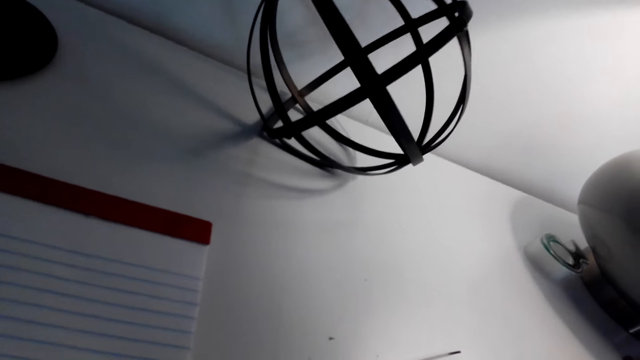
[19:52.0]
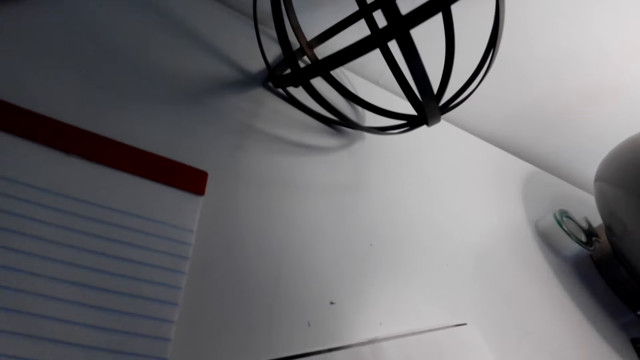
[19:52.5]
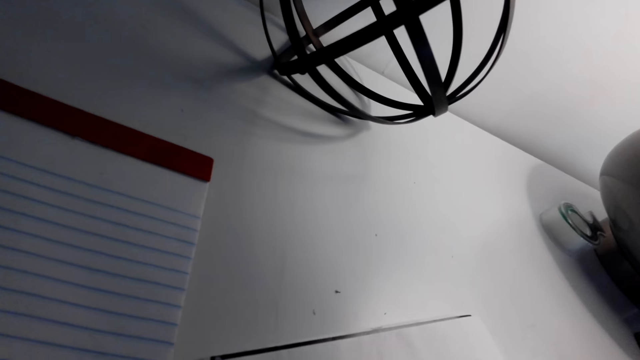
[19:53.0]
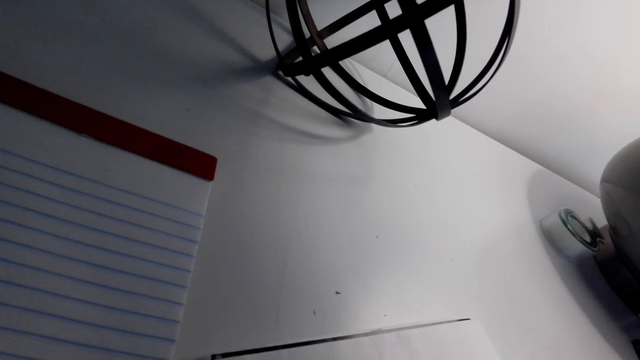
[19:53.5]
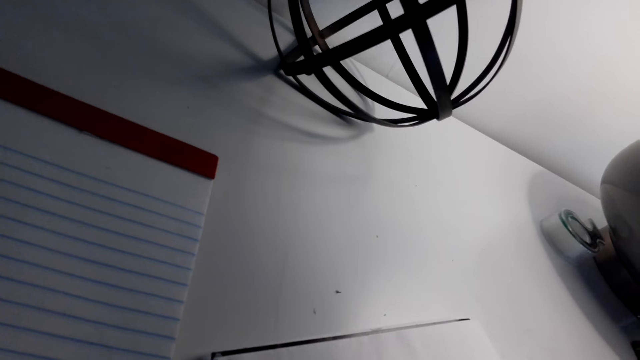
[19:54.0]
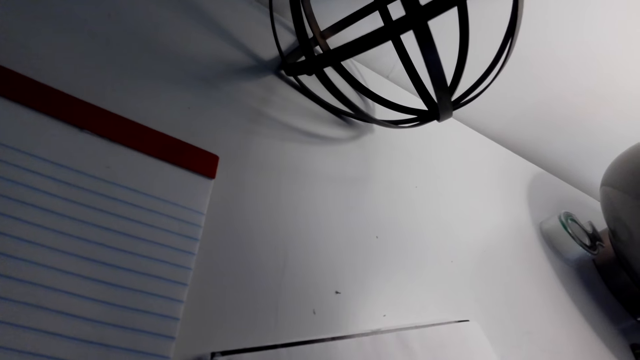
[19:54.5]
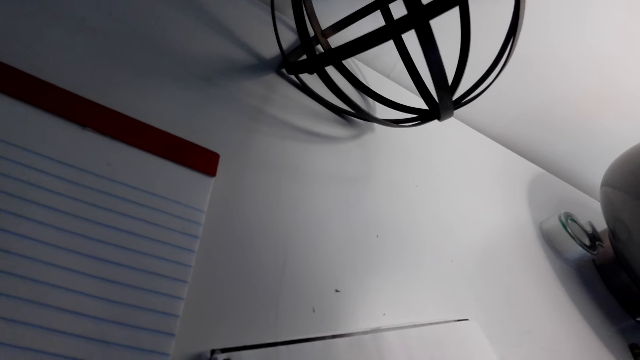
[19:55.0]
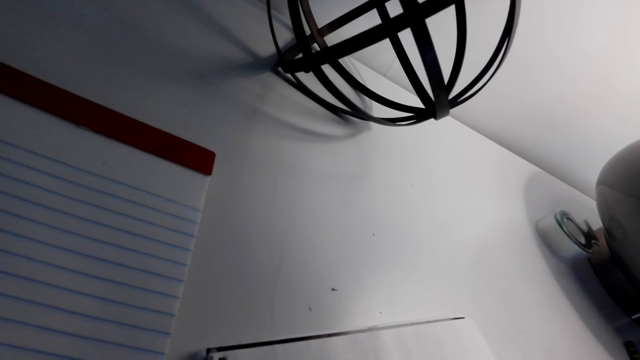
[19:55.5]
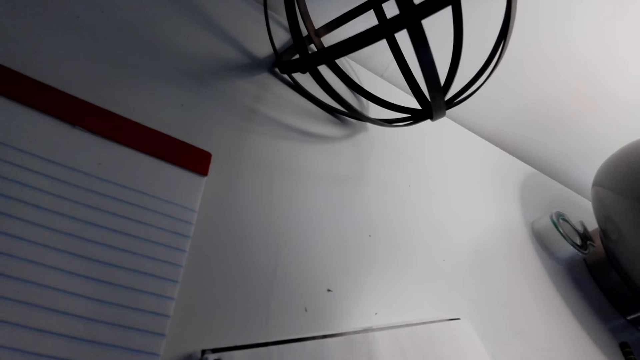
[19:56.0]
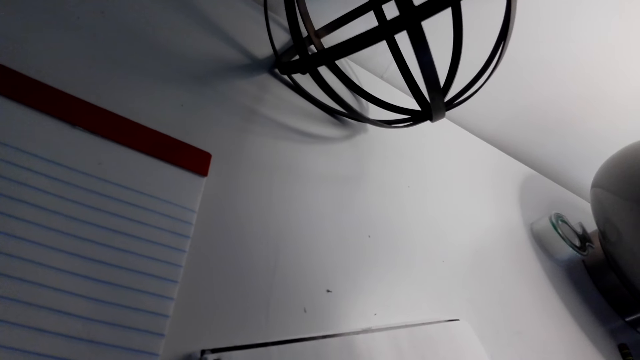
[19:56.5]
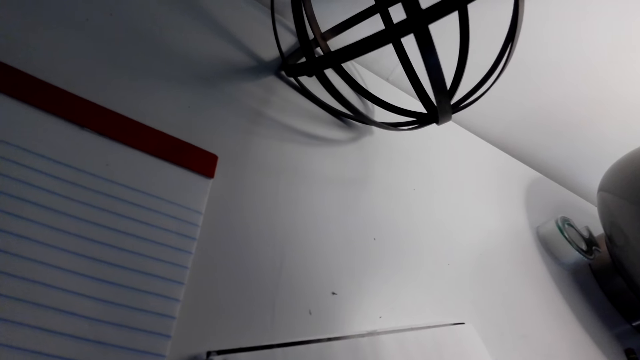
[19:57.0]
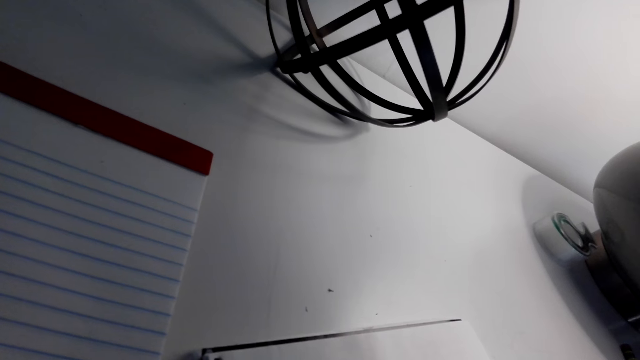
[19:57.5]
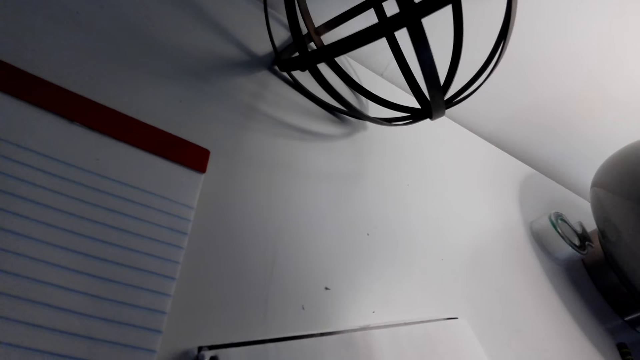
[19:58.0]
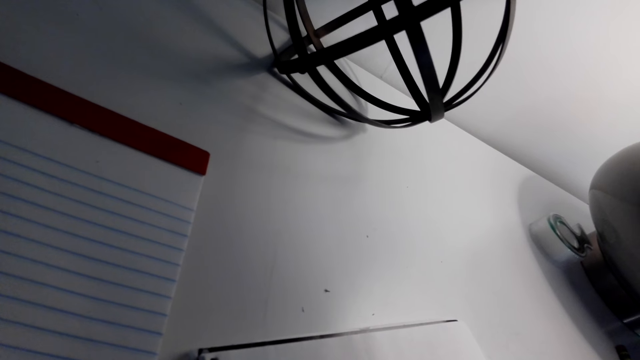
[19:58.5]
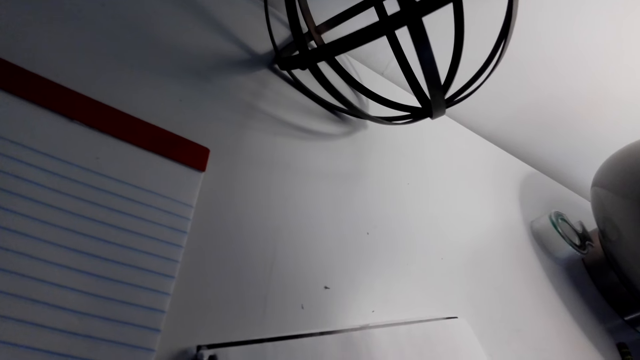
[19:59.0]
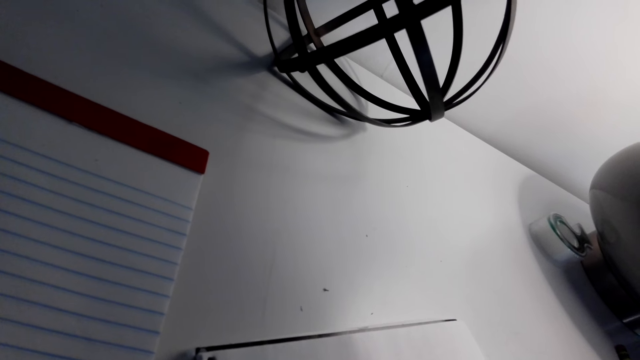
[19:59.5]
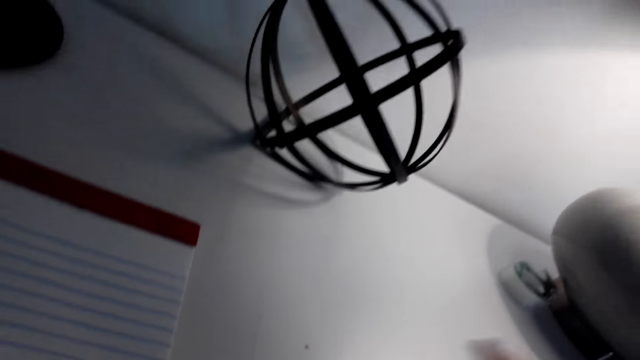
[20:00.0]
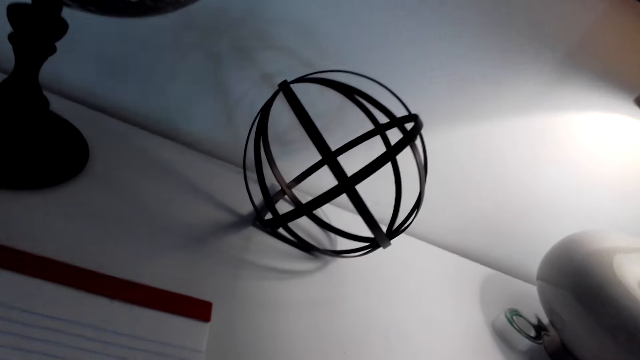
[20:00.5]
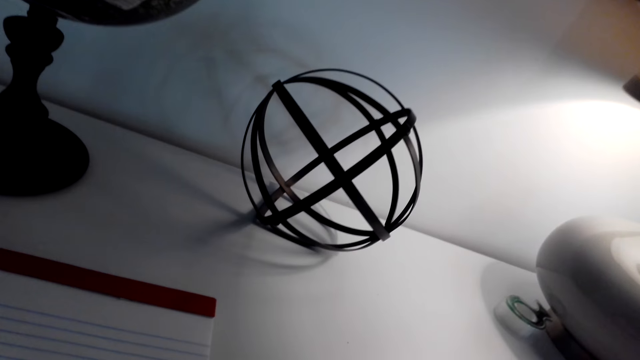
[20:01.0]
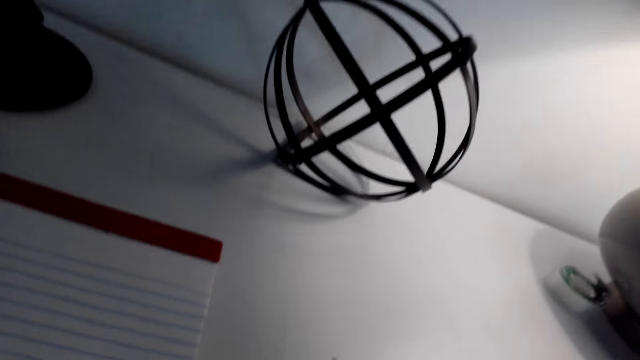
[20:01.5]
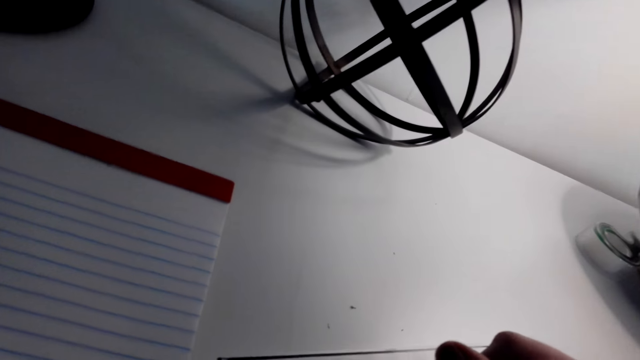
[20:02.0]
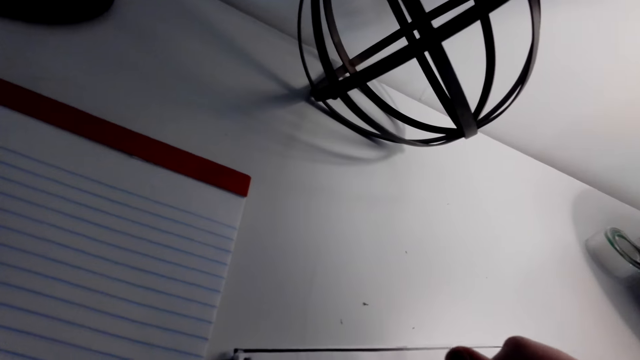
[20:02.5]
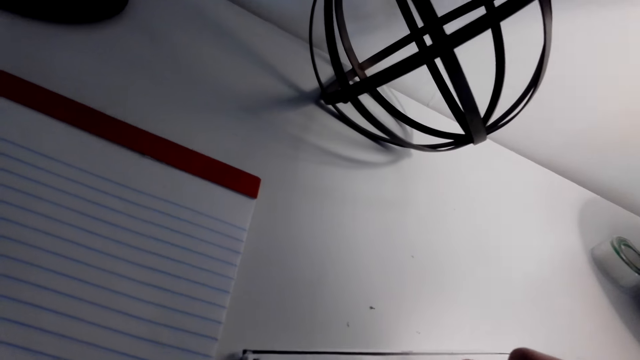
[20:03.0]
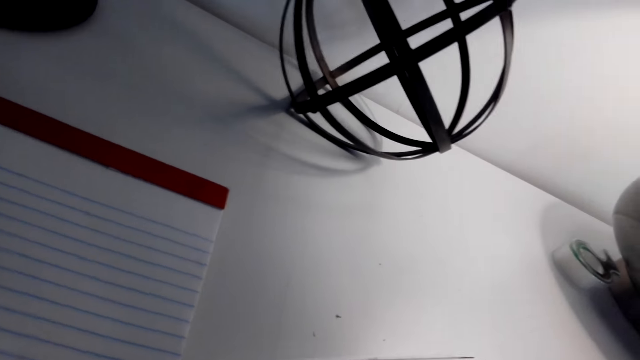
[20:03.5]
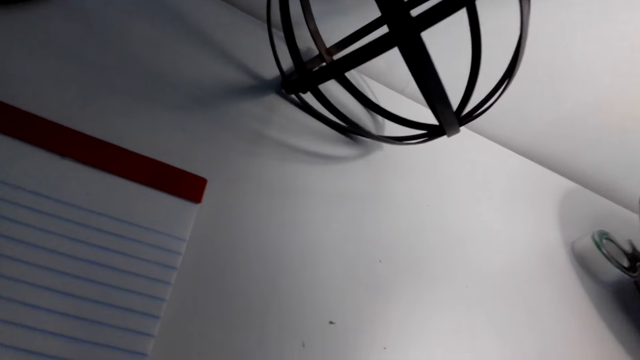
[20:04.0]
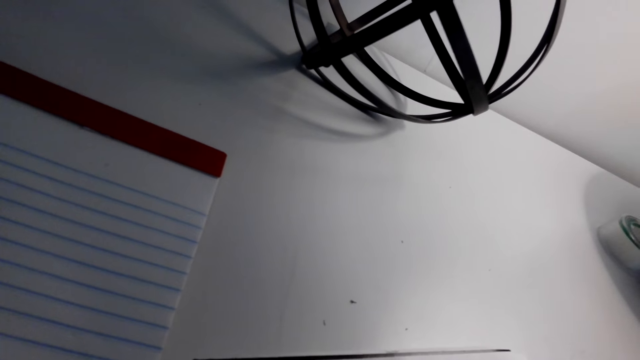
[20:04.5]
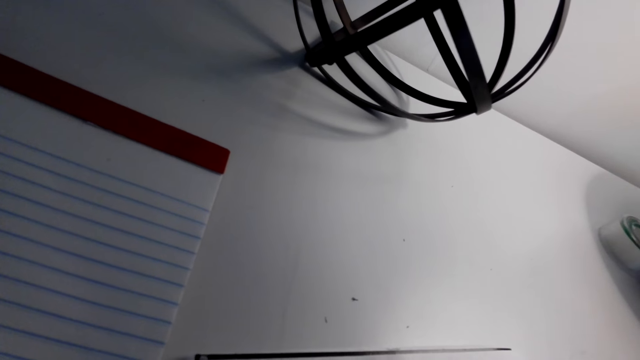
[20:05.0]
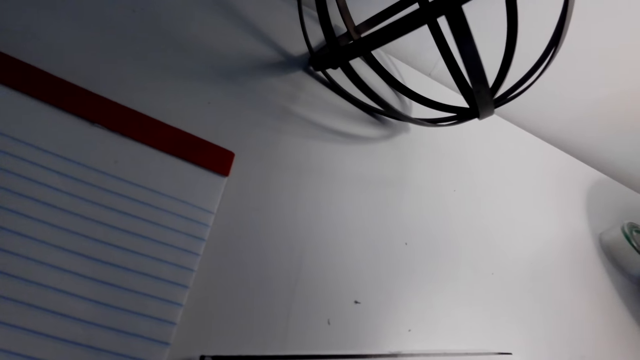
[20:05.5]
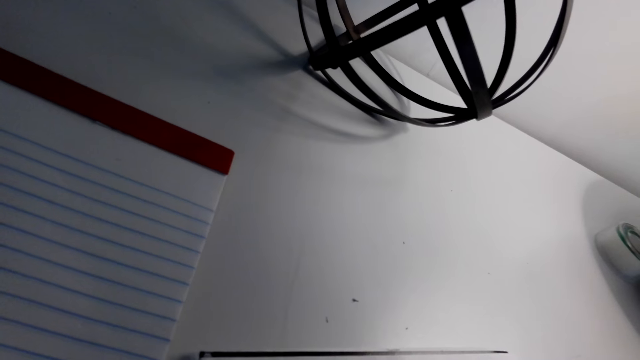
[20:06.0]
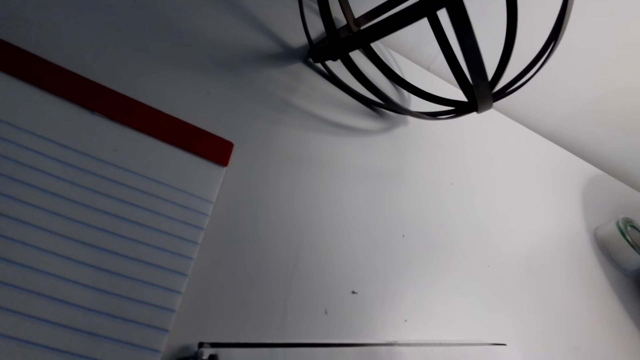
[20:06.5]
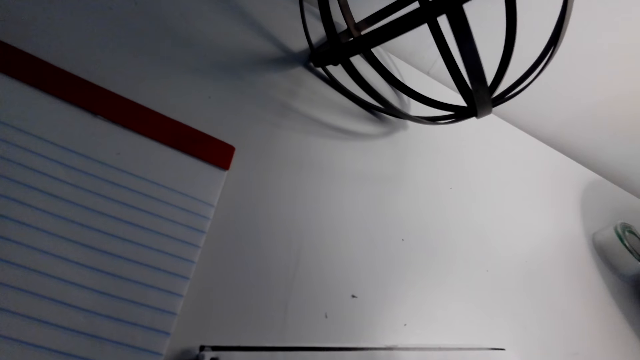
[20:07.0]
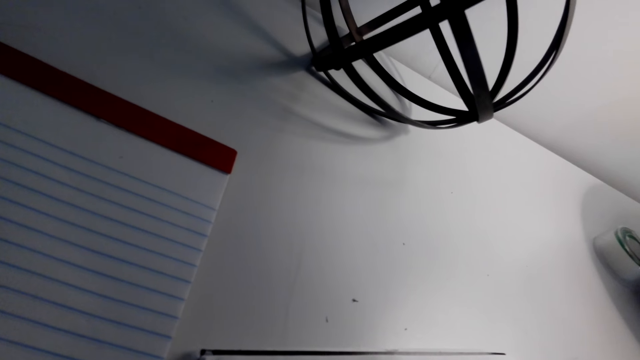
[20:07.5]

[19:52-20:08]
The camera wearer looks at the drawing. They erase the drawing. They write on a paper. They draw.

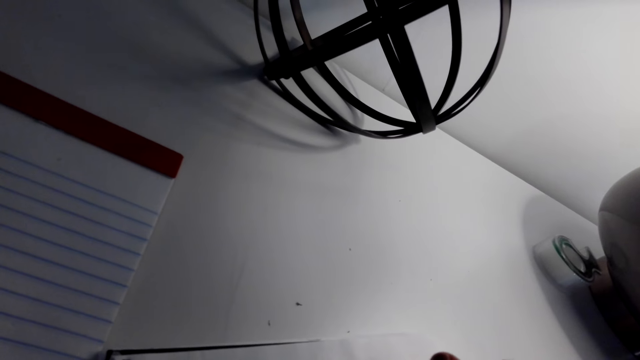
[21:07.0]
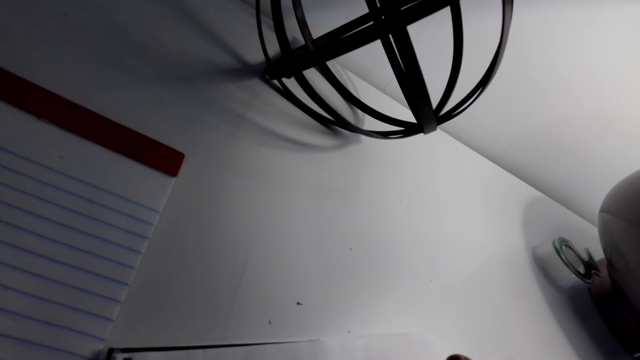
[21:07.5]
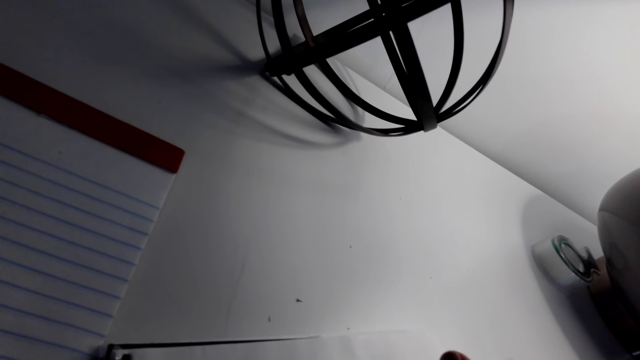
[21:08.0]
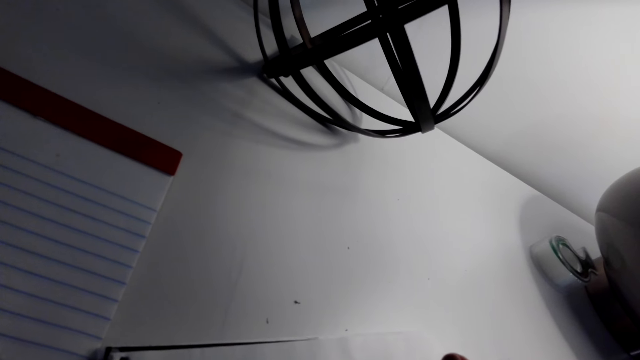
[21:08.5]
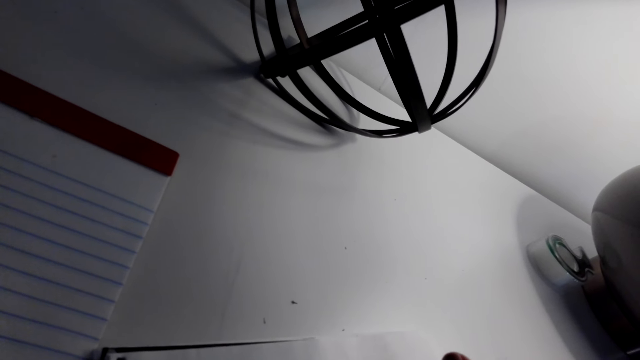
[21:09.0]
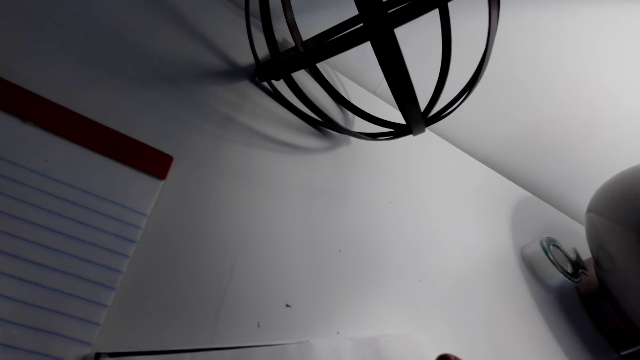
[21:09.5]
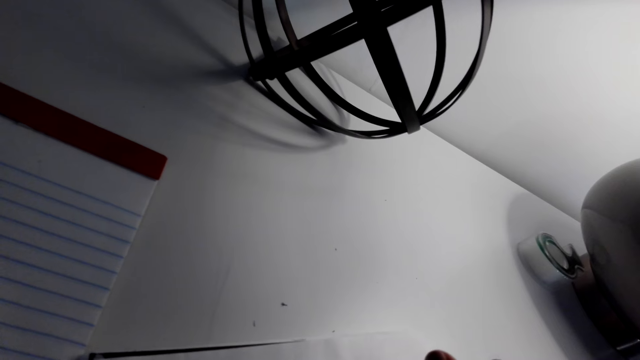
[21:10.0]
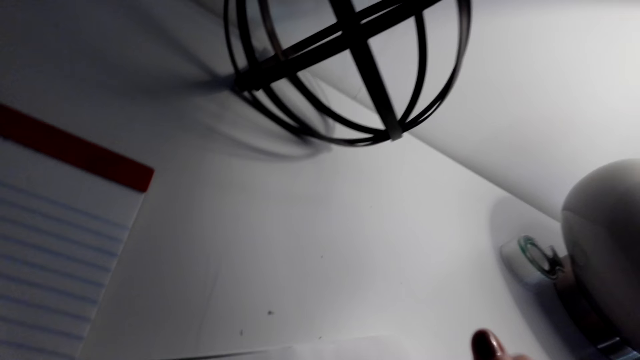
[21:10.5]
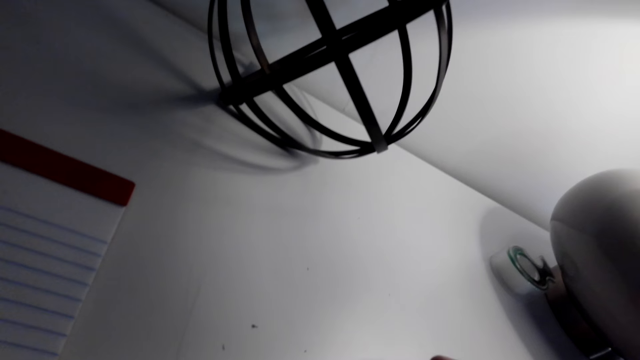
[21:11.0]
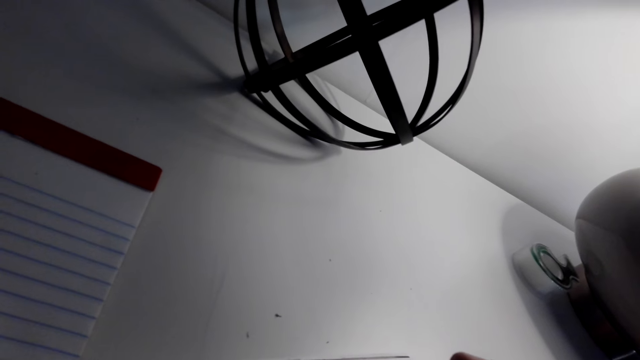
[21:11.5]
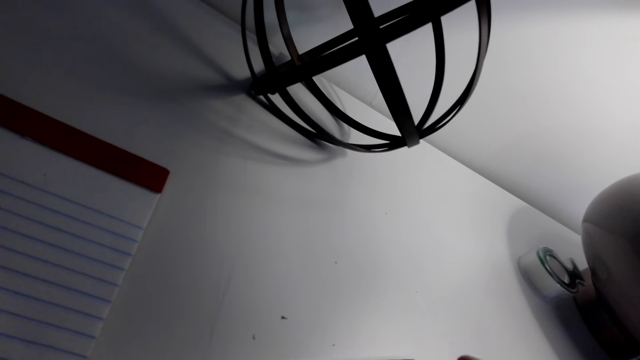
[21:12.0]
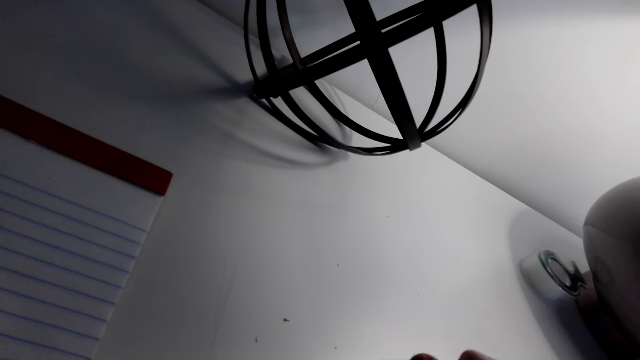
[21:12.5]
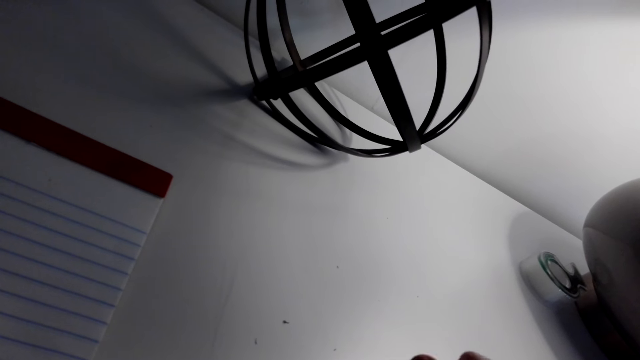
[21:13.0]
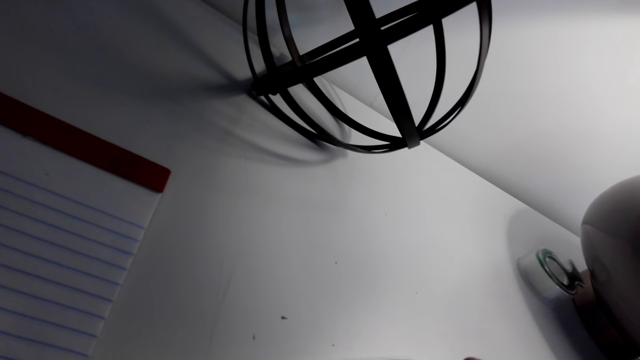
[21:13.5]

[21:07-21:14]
A person speaks to the camera wearer. The camera wearer draws.
